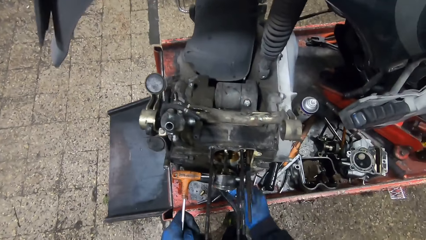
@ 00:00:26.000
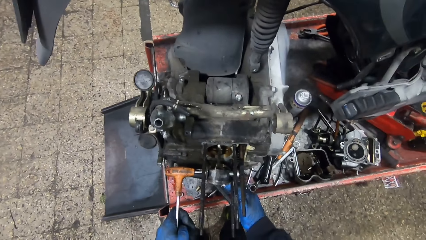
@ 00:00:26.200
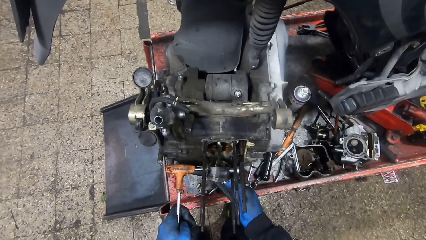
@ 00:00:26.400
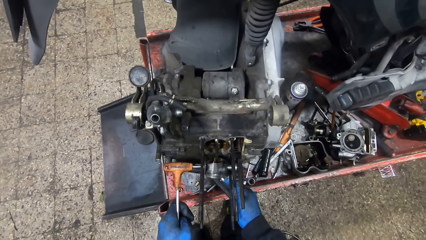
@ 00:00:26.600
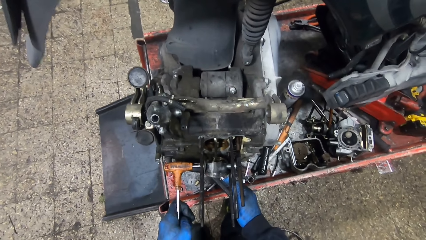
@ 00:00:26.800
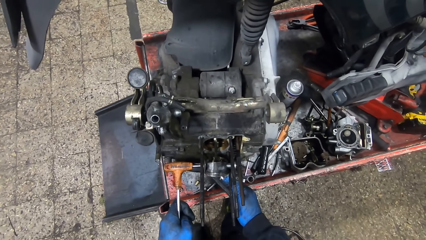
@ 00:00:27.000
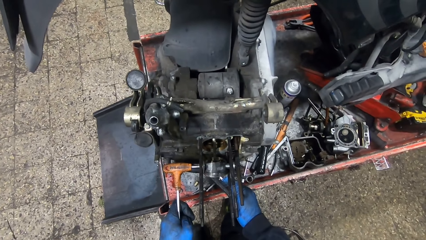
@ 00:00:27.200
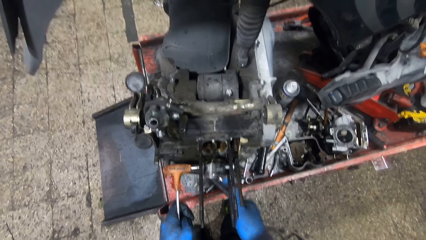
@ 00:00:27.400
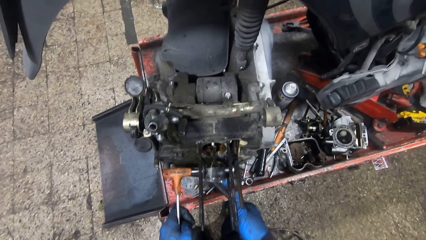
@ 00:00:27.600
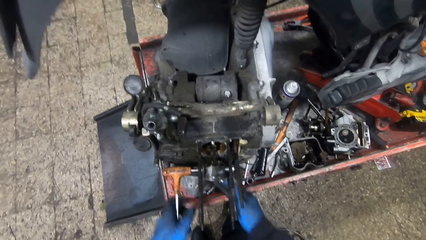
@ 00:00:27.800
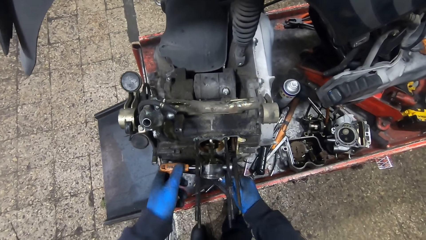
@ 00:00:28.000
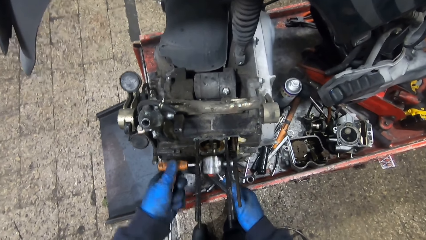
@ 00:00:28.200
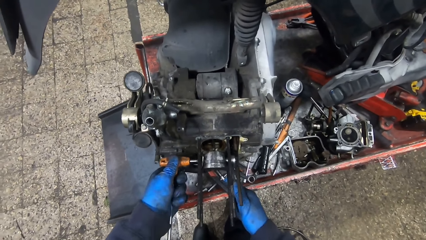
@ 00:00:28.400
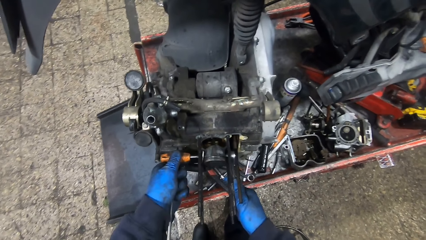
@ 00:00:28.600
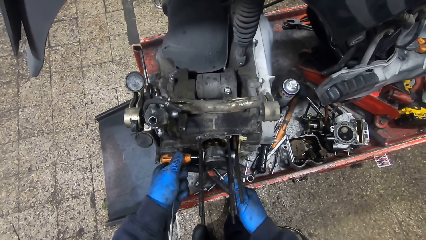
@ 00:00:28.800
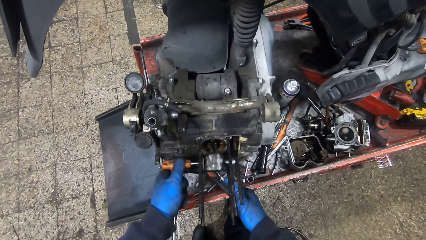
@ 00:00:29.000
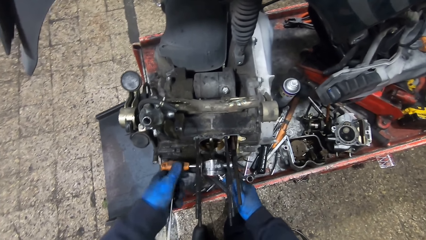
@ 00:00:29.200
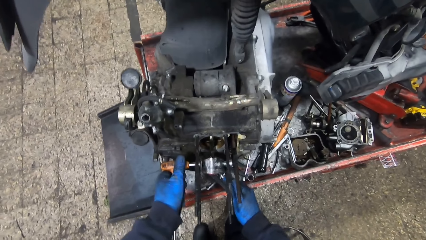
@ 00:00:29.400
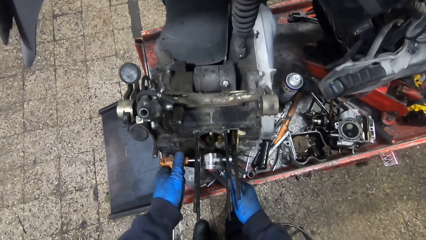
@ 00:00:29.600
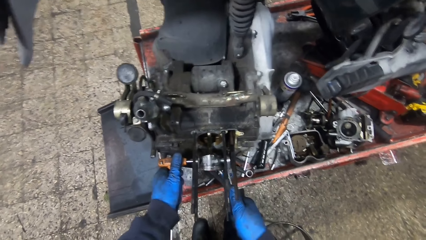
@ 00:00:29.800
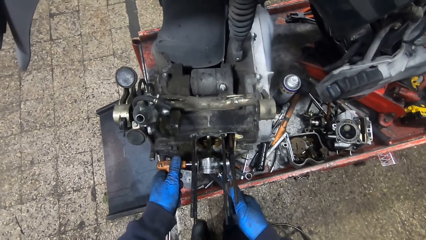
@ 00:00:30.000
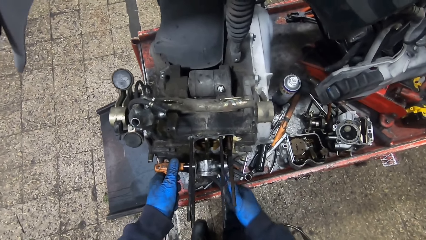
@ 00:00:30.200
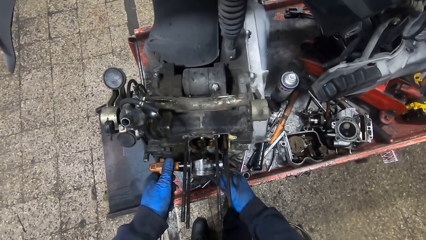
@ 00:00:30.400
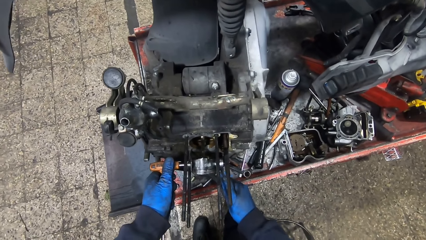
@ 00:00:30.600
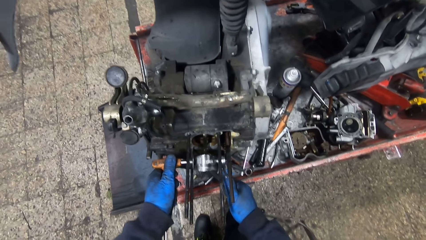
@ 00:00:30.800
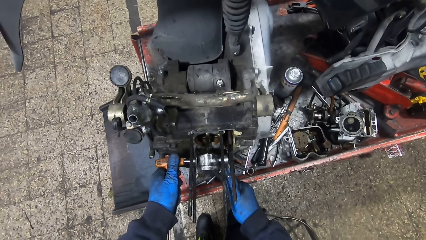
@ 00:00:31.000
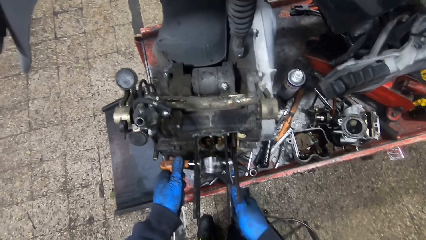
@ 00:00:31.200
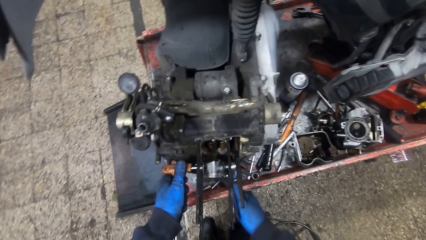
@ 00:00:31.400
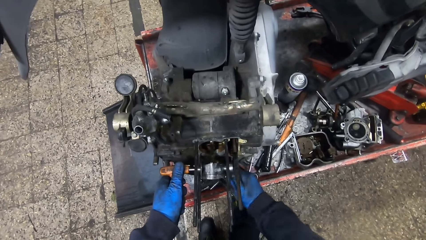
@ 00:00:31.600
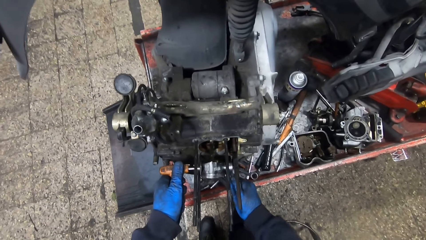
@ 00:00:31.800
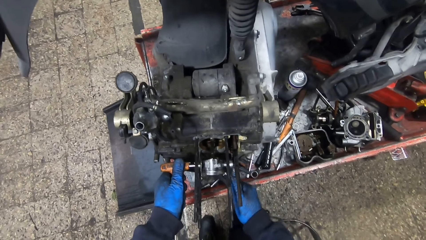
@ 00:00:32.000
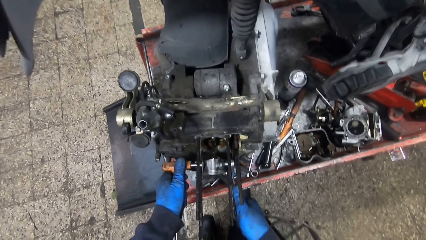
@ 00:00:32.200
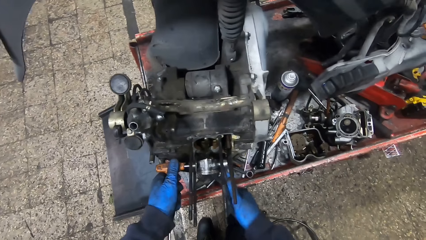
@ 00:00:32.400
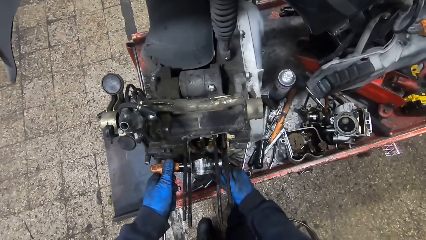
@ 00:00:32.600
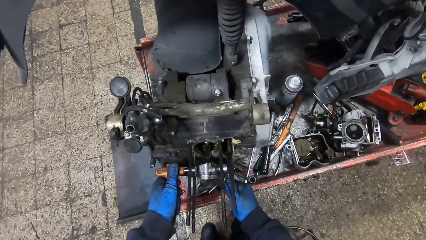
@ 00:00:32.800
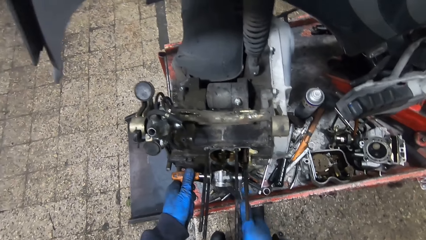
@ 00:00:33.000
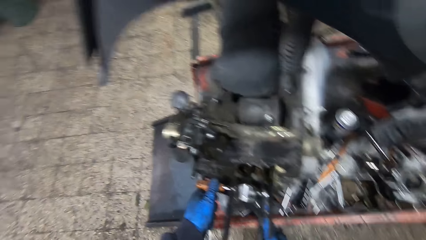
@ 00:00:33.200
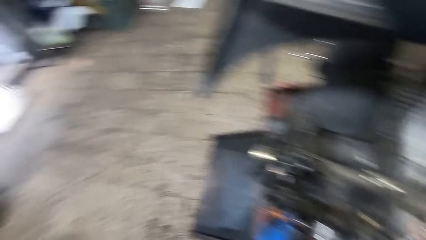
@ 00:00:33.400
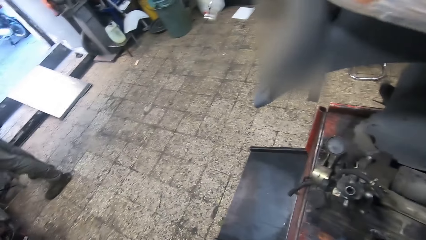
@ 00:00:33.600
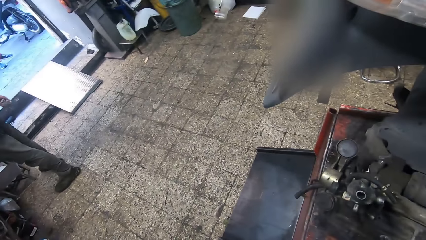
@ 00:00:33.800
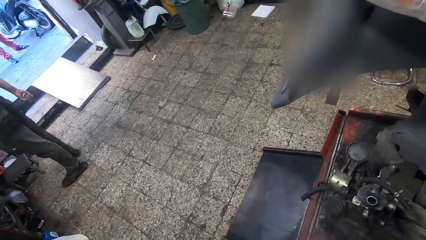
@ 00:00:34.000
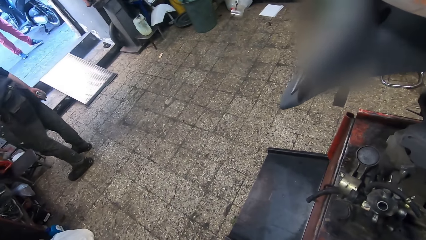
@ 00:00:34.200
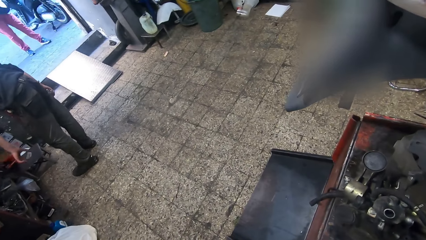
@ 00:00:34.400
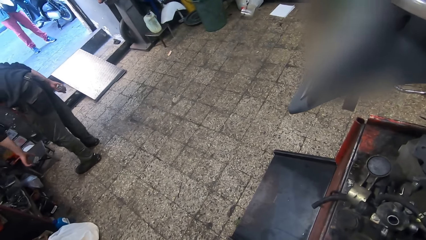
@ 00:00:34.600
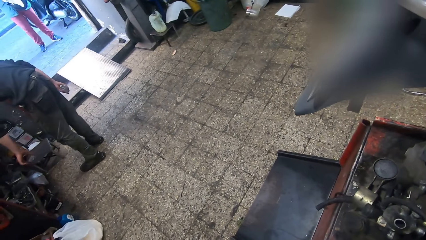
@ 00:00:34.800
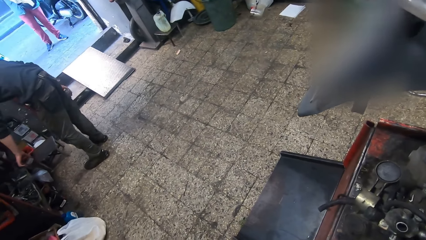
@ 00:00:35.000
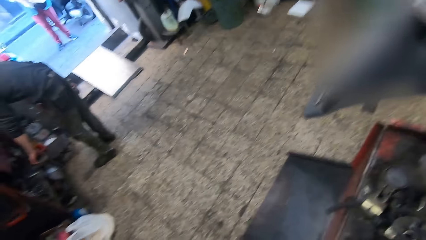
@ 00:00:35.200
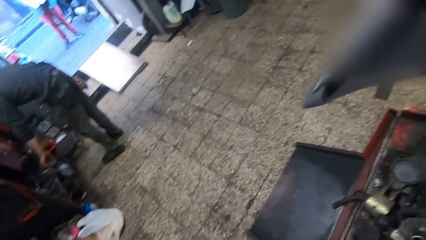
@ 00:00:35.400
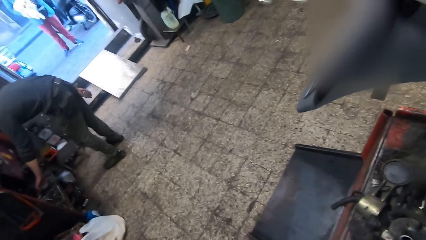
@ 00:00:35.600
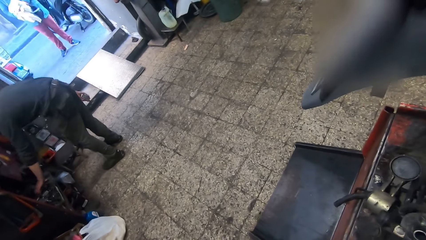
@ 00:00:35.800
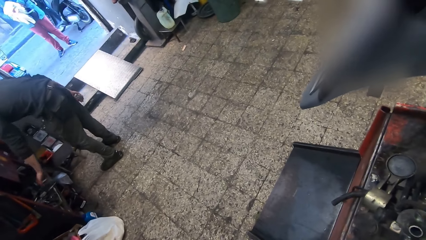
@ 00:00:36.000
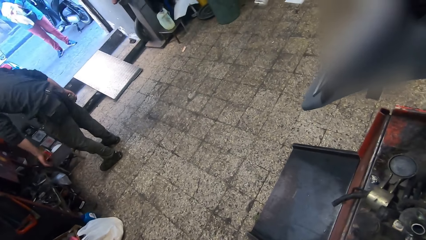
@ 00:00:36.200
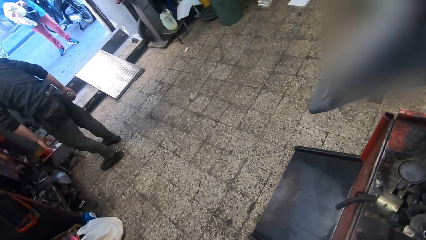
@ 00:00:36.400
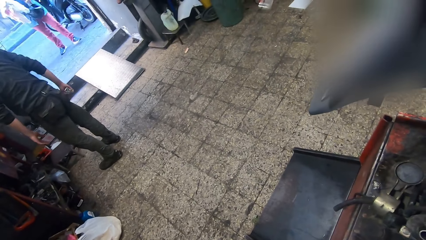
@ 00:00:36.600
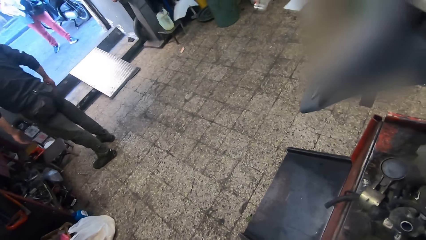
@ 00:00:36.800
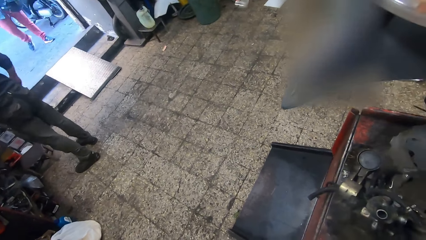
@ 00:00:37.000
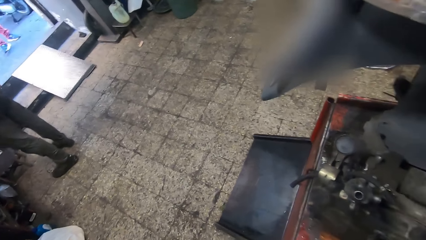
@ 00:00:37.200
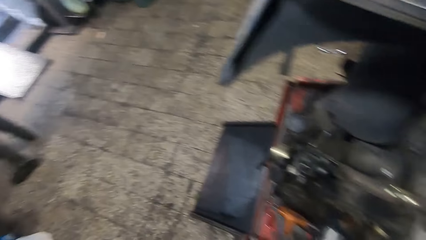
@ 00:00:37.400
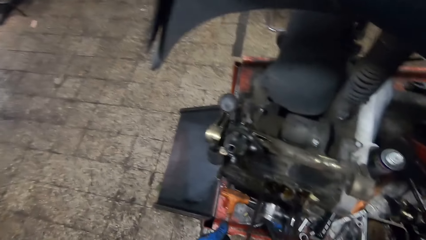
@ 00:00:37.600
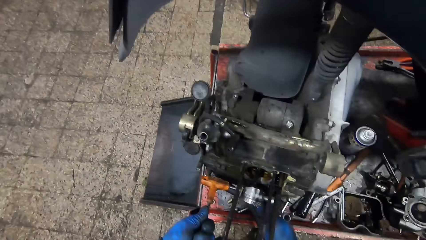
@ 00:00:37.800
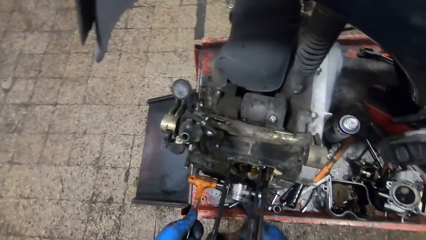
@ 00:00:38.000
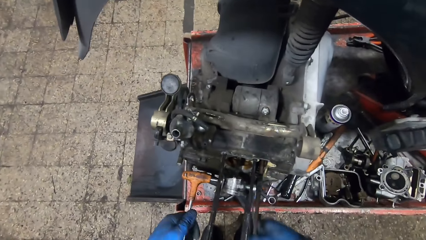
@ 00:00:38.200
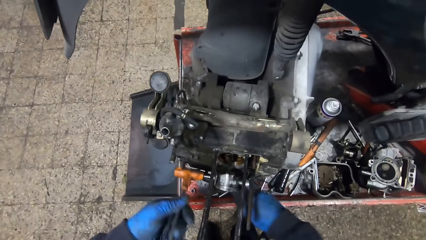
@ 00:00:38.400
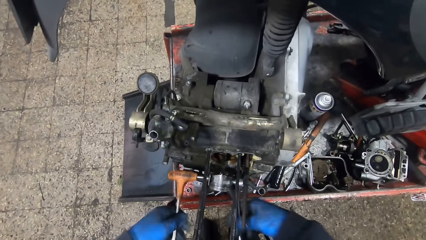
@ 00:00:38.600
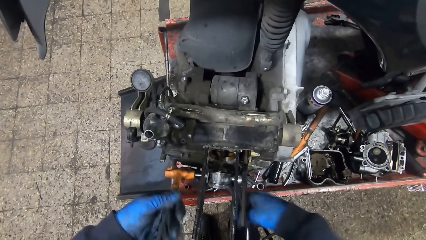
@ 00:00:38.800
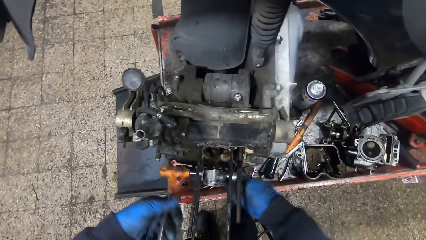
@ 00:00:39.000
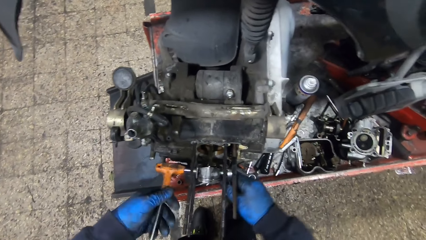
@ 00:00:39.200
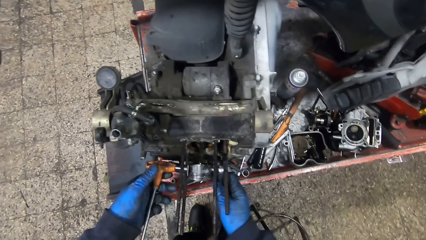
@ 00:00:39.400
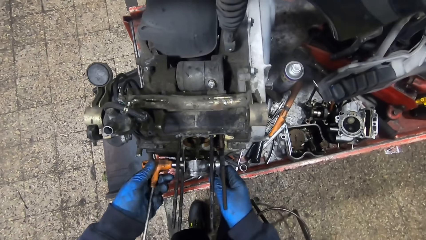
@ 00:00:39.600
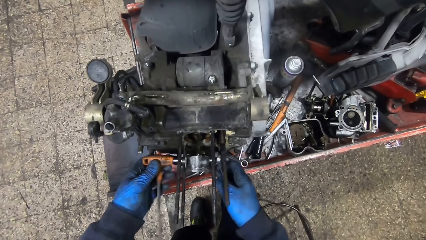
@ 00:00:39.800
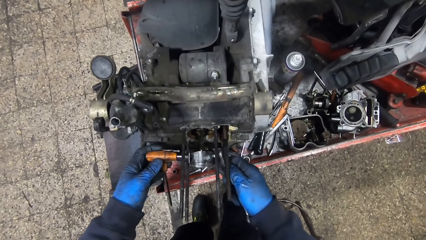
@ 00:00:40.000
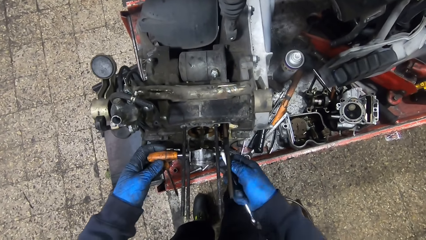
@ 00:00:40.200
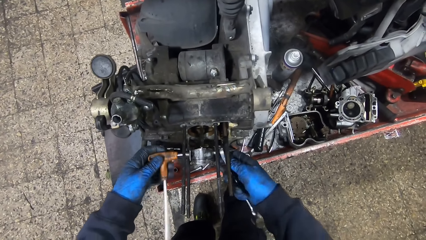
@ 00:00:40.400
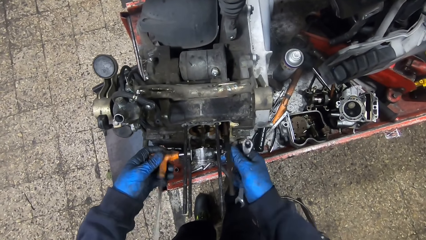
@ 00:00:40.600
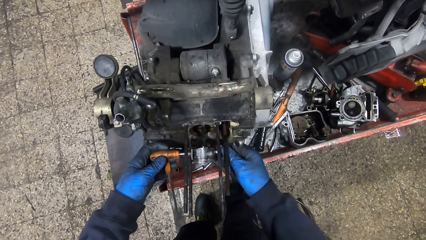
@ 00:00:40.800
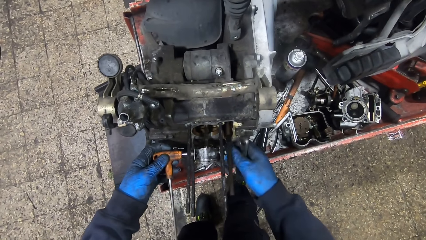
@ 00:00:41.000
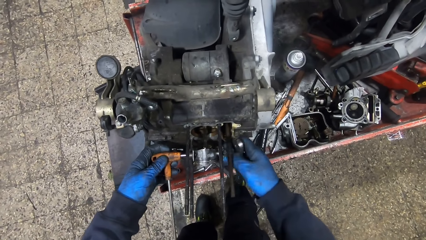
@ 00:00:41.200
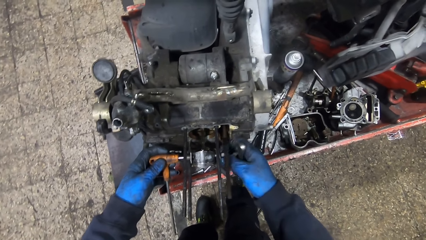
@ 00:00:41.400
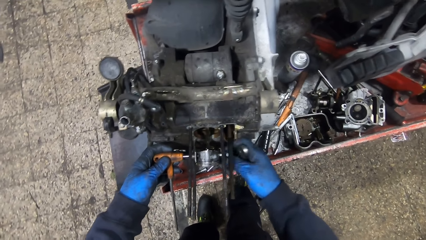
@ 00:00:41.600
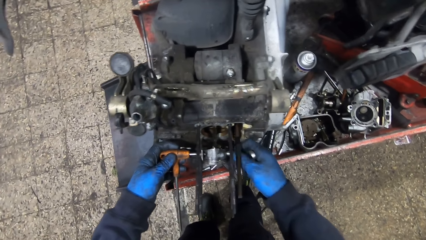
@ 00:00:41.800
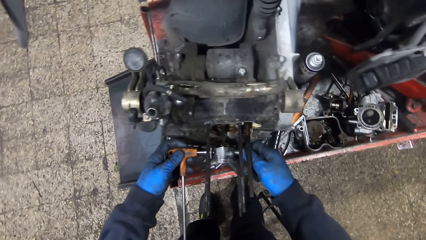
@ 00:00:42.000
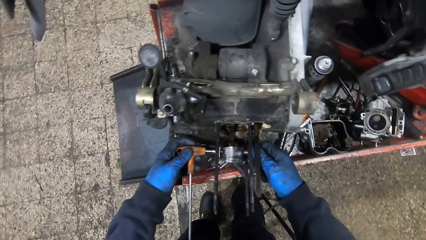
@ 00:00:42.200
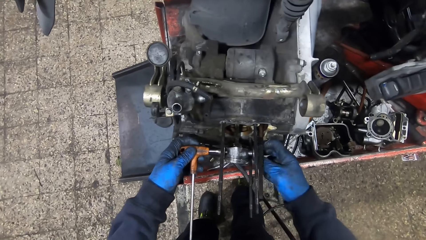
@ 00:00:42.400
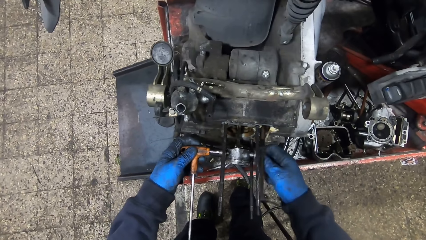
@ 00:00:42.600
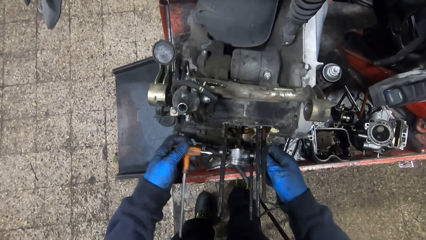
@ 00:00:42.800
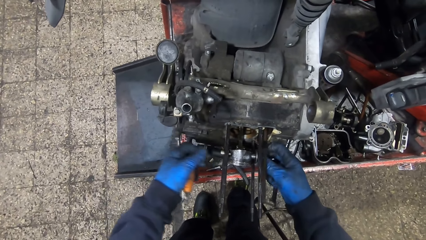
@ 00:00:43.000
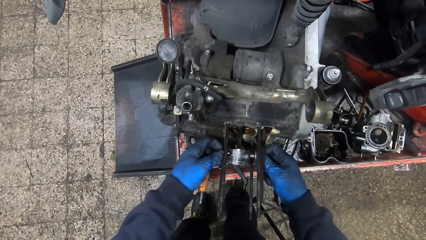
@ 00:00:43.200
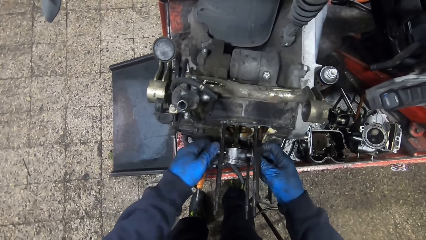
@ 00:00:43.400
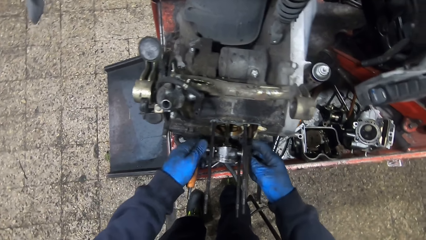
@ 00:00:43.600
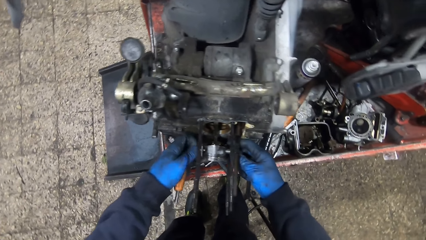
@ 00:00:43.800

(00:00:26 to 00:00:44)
The camera wearer turns an engine with a T-shape wrench with his left hand. A man drops a box in a trolley with his left hand. The camera wearer turns a bolt with his right hand. He adjusts the engine with the hand.
